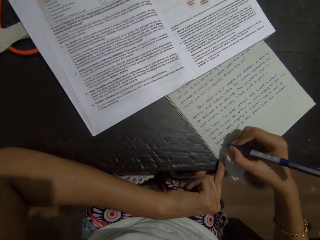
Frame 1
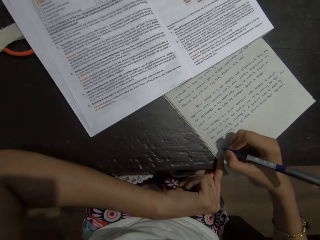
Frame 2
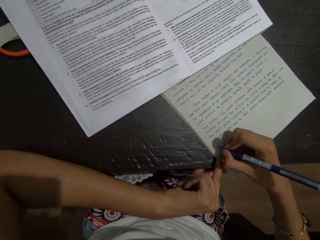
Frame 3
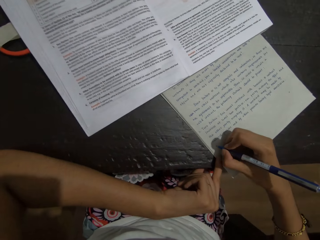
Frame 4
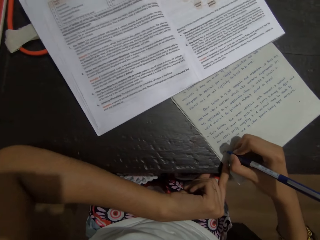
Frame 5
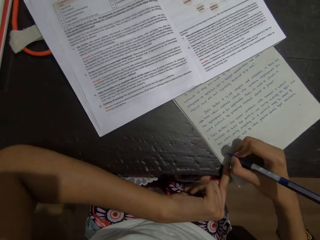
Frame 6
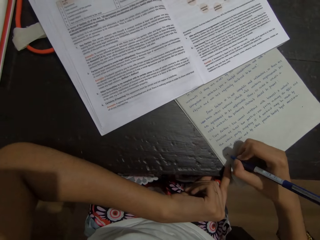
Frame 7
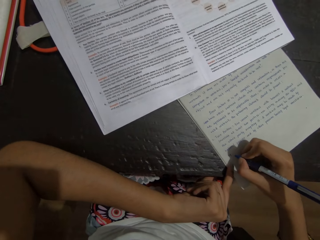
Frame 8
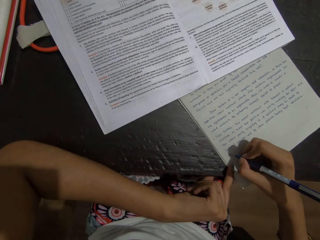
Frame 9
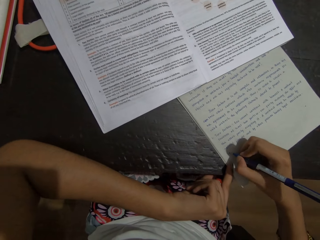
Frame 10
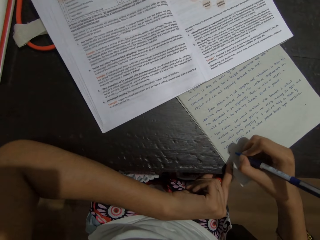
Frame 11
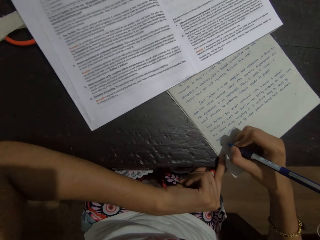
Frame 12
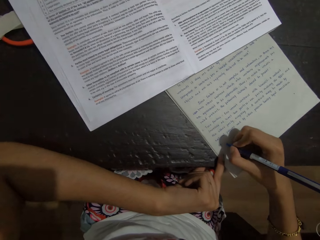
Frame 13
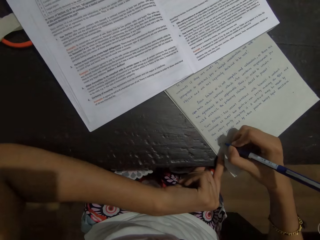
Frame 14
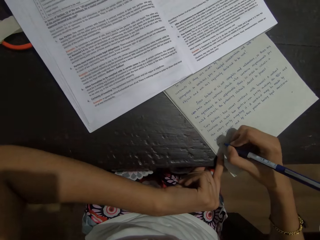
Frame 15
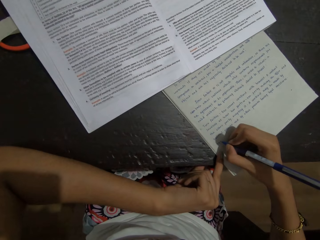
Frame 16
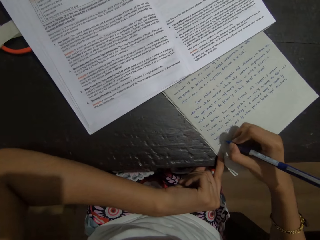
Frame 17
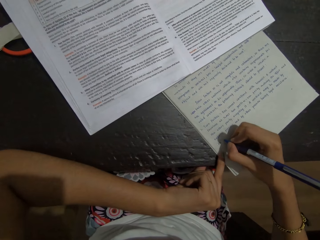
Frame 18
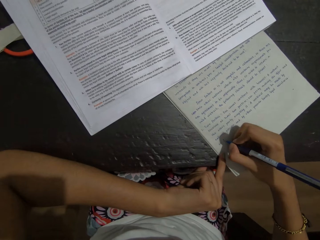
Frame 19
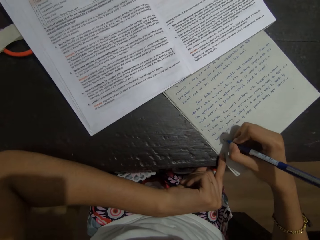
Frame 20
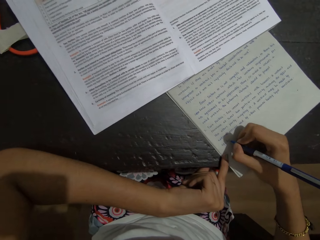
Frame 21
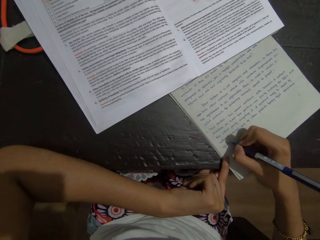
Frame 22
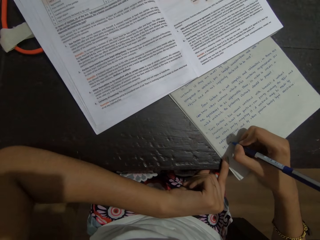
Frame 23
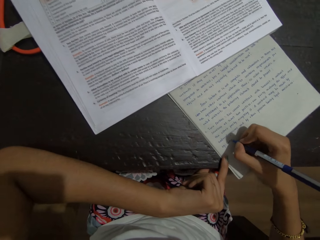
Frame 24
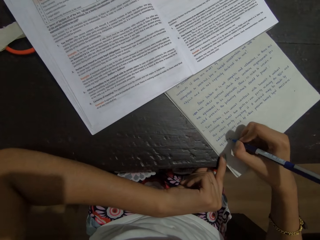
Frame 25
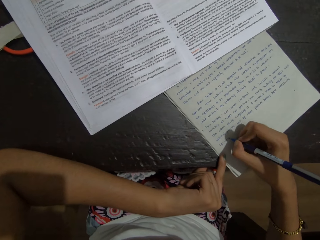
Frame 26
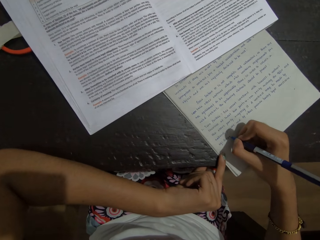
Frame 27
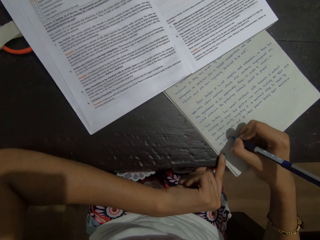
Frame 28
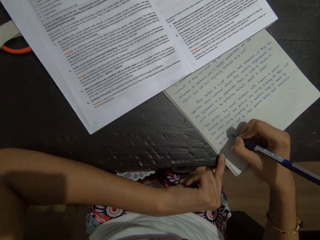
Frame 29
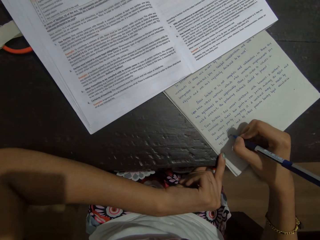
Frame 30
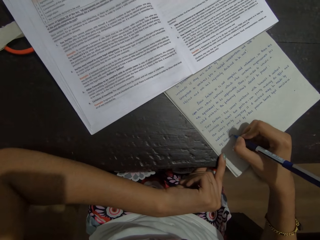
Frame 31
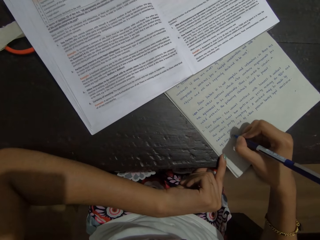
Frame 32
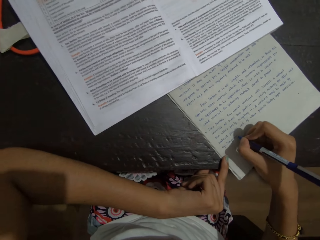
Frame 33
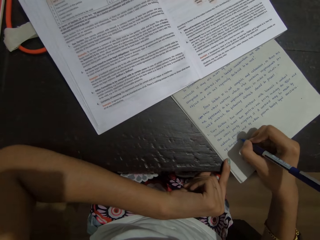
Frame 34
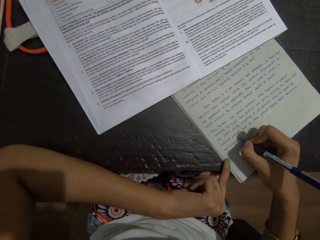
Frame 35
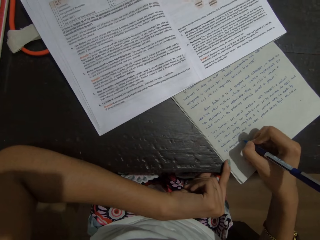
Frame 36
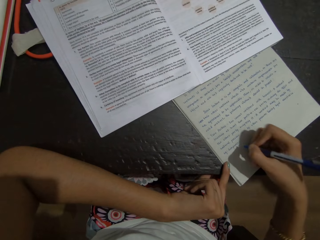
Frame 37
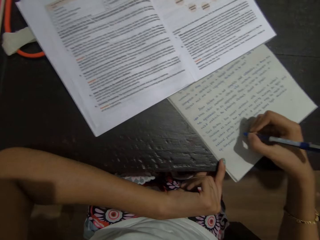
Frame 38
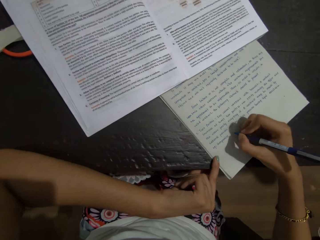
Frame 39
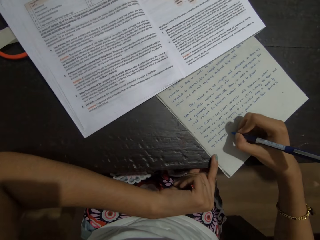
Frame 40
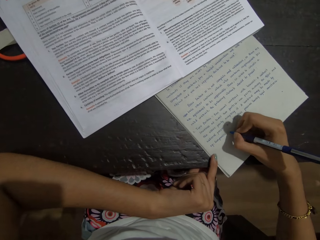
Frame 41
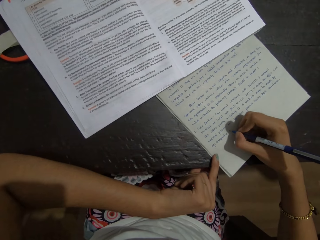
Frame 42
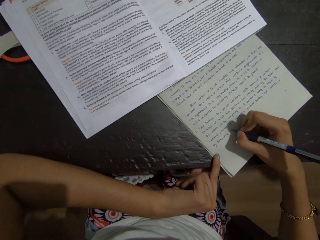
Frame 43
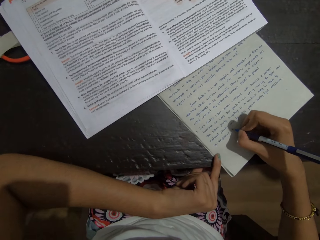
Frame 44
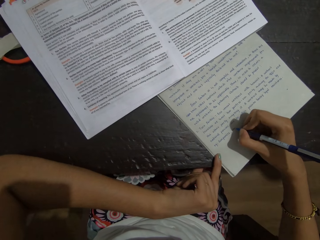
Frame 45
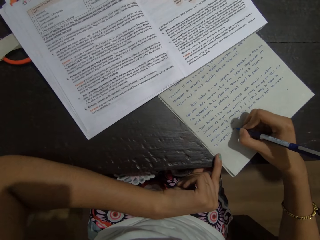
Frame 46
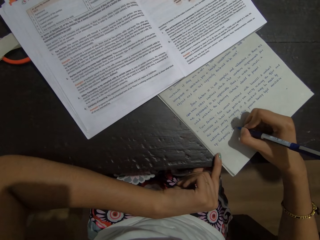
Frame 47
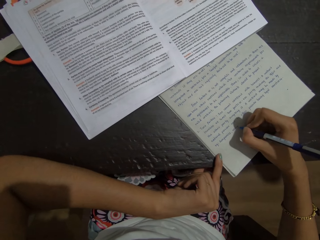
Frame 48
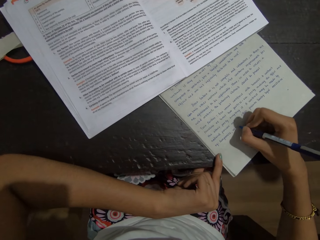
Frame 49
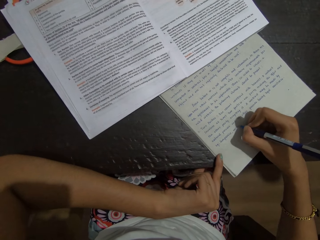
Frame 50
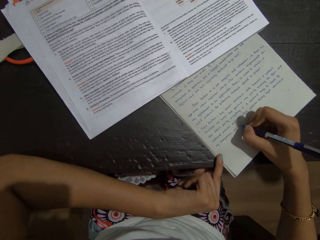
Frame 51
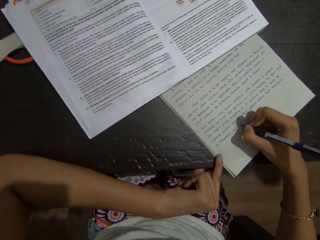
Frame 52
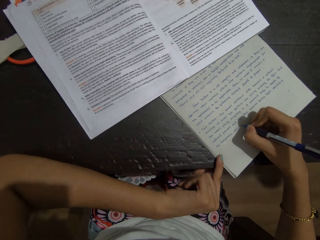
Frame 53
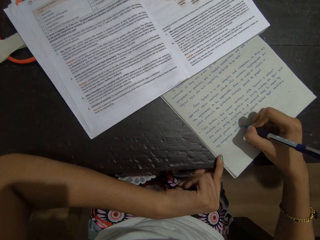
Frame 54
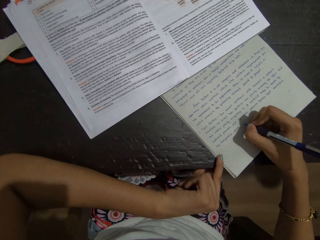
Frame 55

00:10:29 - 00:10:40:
The camera wearer writes on the book using a pen in the right hand.

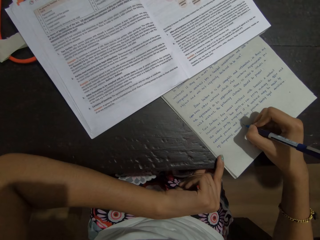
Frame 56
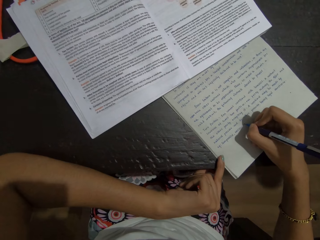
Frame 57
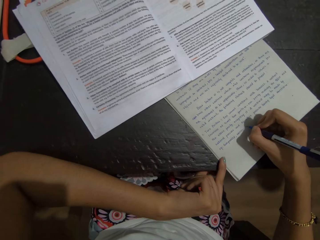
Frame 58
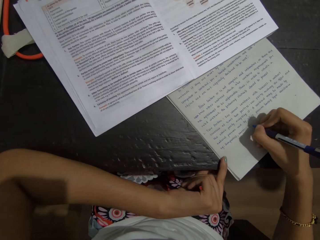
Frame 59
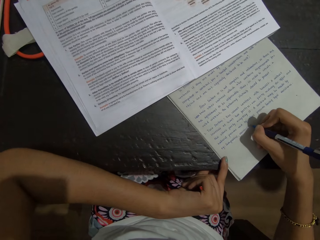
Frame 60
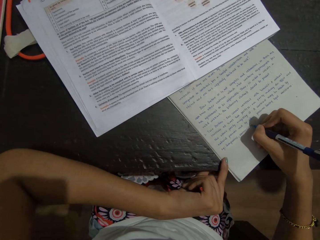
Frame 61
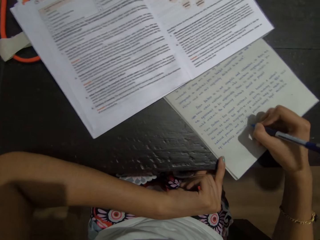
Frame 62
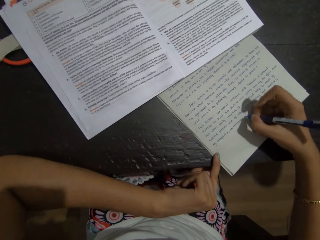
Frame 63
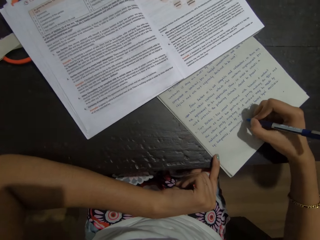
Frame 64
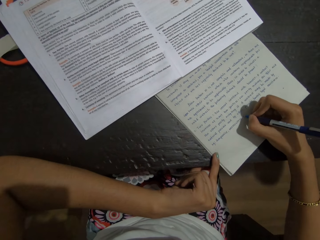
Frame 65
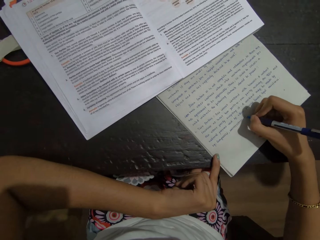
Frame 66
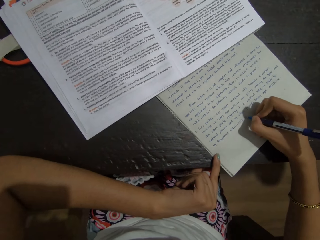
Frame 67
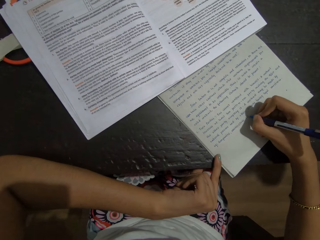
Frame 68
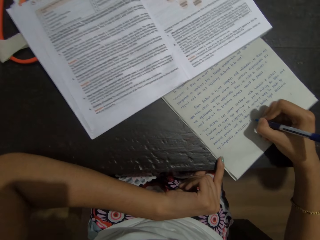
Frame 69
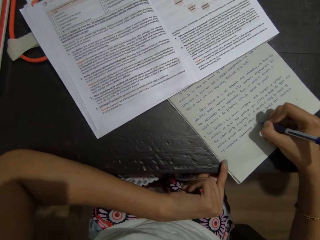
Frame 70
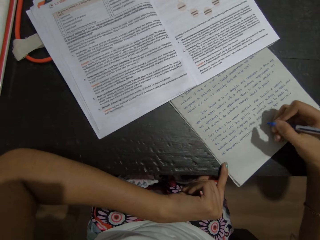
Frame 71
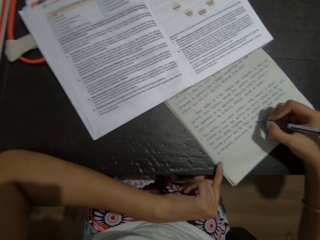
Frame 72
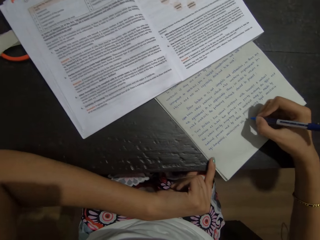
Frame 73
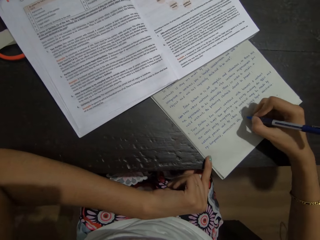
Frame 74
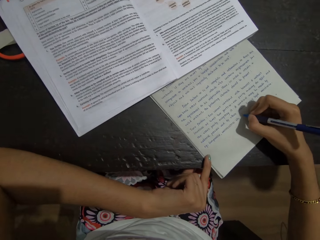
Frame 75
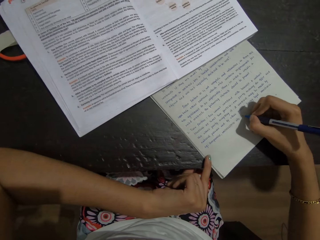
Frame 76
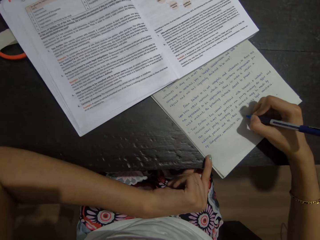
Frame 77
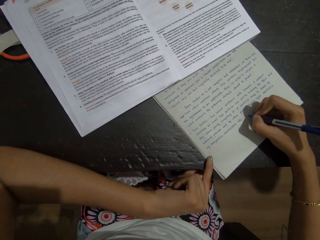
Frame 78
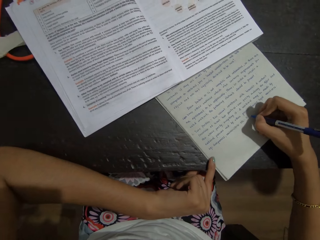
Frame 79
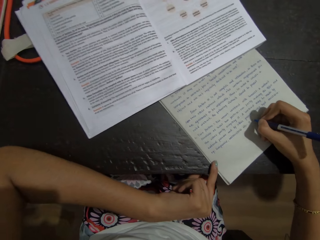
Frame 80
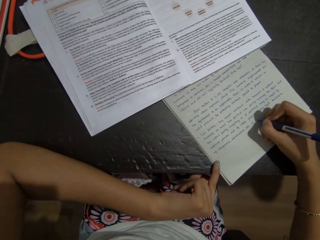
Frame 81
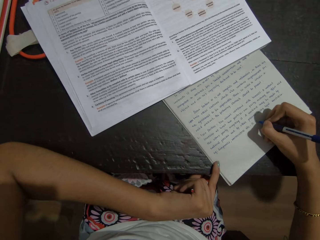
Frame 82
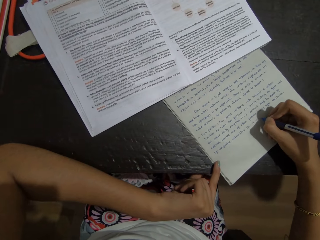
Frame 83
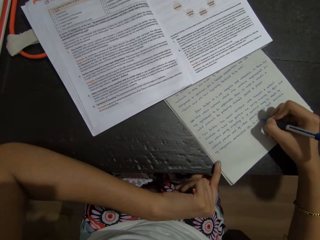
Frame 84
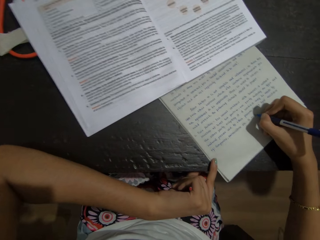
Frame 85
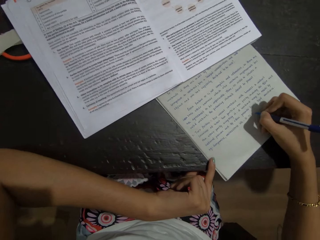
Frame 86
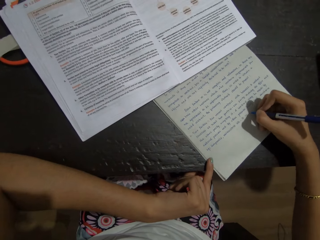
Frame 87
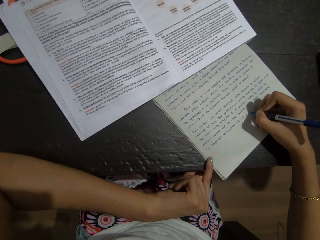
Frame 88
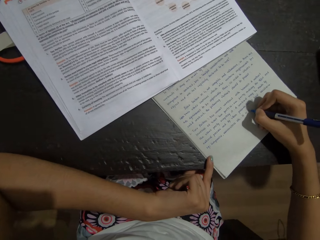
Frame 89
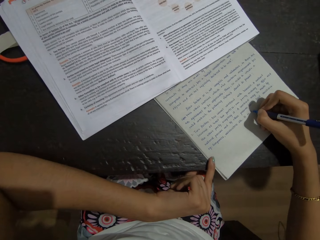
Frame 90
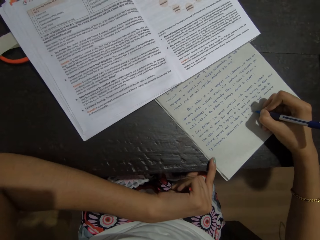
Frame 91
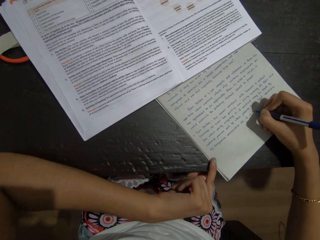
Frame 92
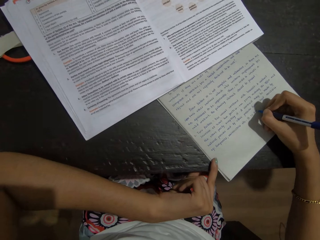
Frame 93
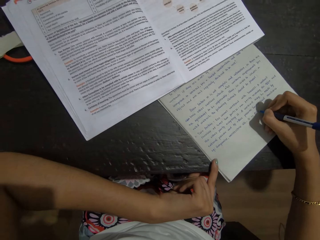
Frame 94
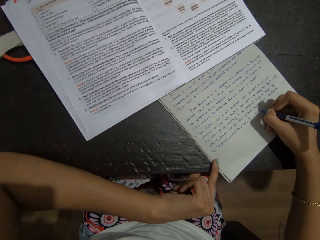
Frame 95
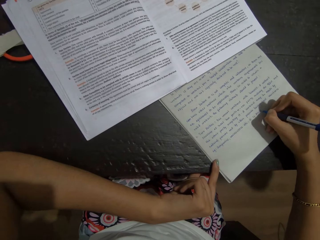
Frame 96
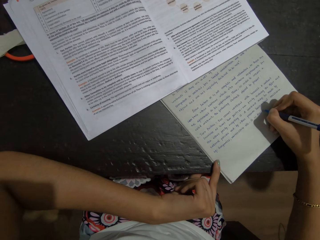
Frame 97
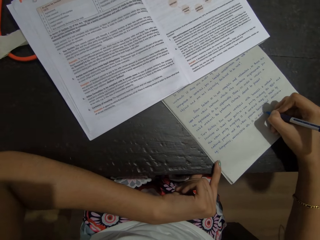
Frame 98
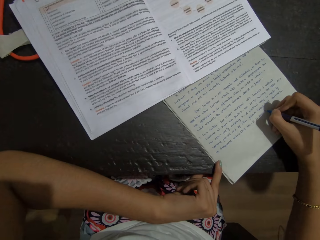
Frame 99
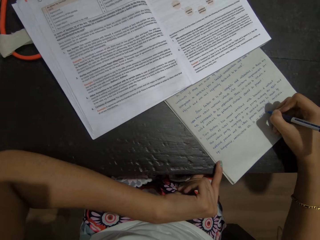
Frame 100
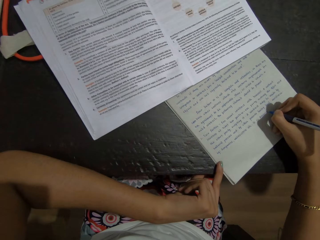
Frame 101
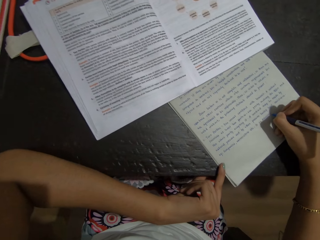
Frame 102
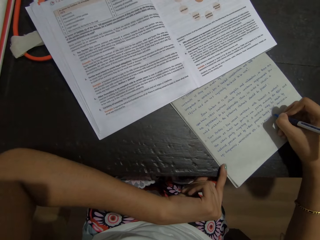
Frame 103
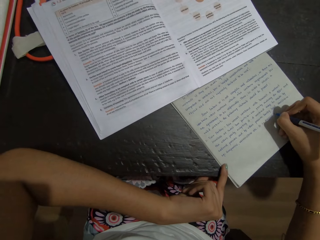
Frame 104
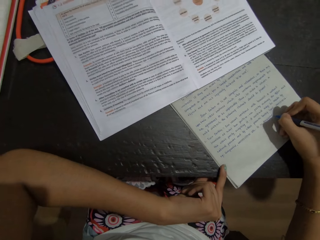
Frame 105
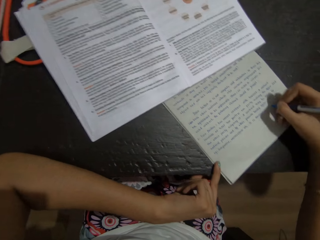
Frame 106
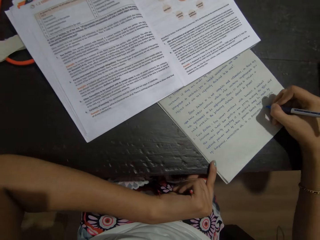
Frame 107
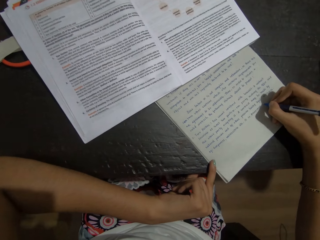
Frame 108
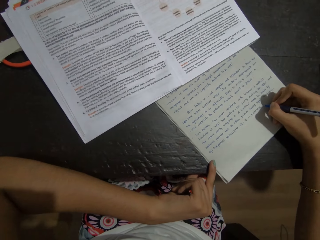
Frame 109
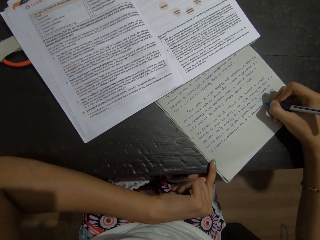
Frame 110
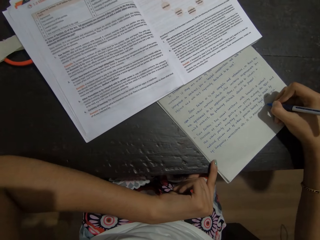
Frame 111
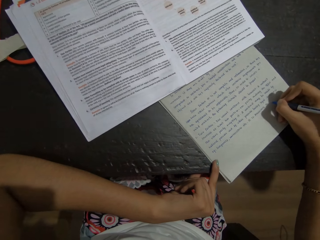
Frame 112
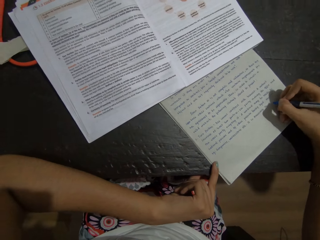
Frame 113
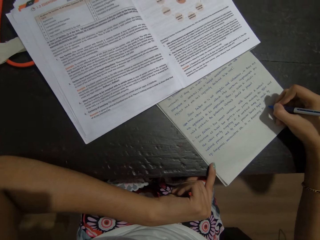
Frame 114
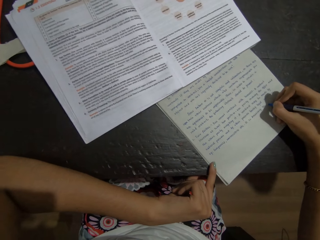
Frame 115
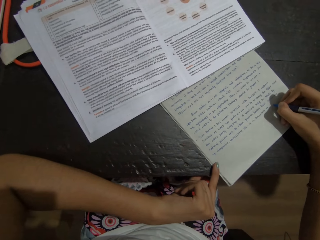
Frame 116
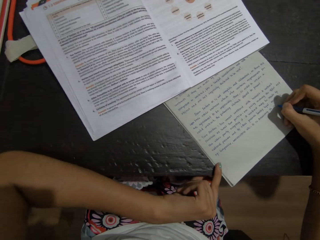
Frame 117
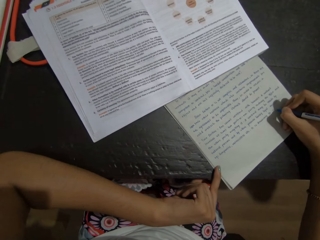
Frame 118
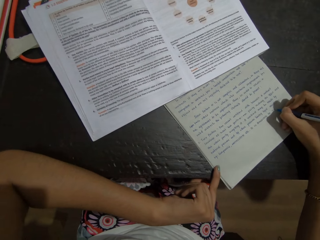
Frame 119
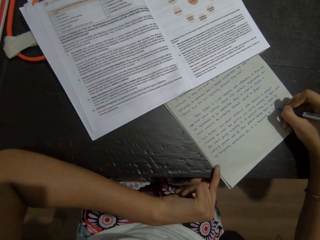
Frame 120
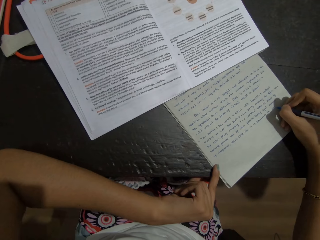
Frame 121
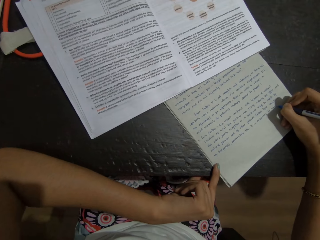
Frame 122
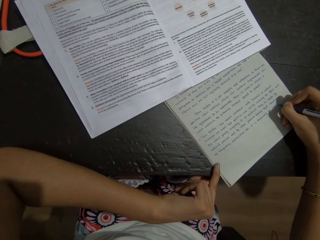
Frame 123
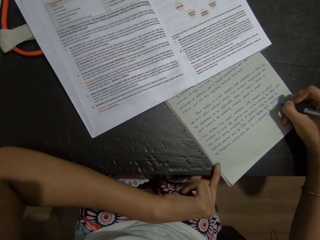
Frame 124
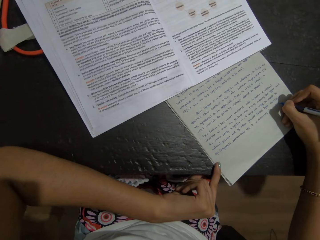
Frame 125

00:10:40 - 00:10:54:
The camera wearer looks at the book. They write on the book using a pen in the right hand.
